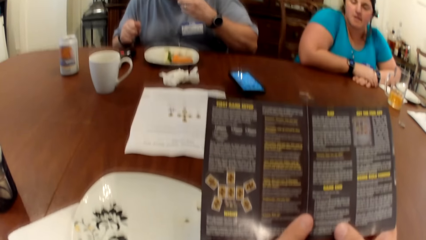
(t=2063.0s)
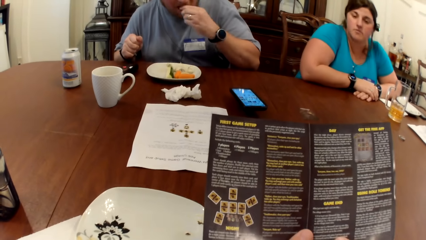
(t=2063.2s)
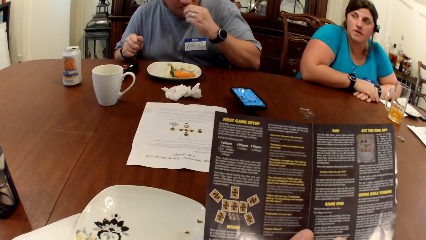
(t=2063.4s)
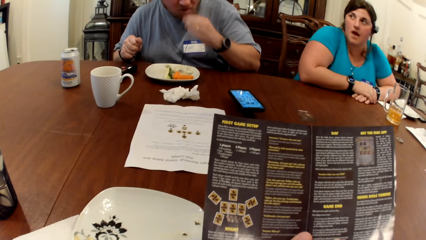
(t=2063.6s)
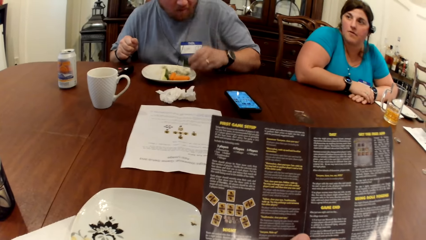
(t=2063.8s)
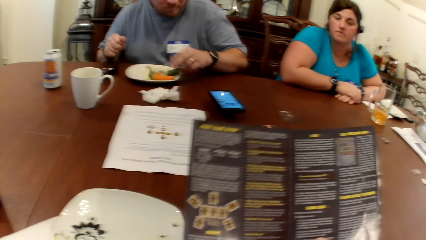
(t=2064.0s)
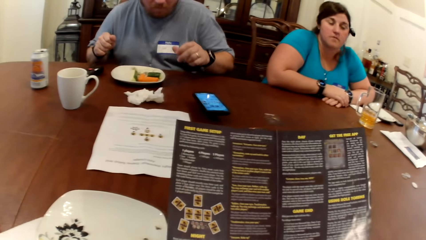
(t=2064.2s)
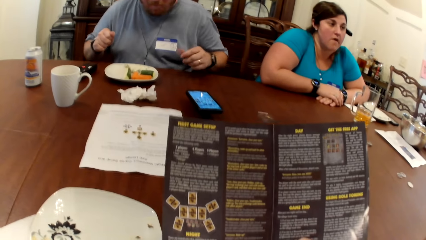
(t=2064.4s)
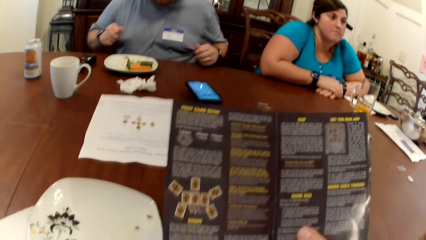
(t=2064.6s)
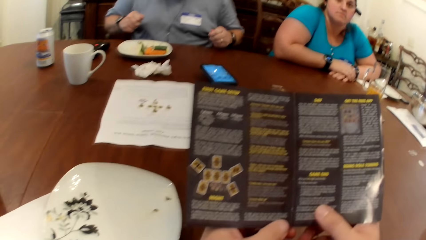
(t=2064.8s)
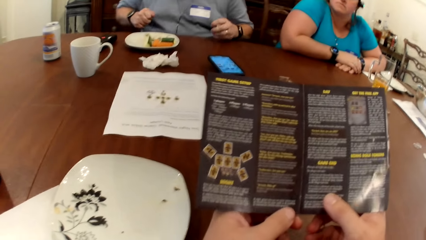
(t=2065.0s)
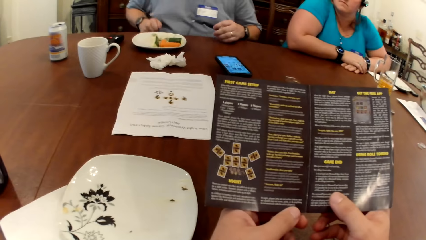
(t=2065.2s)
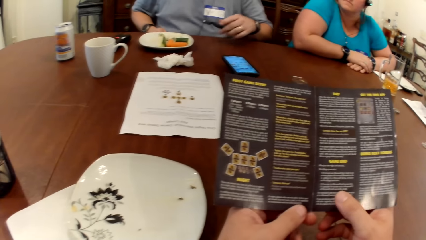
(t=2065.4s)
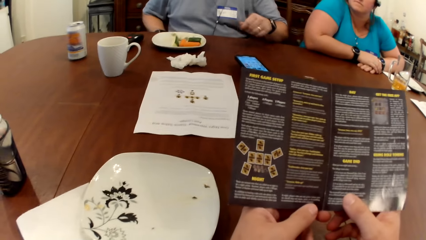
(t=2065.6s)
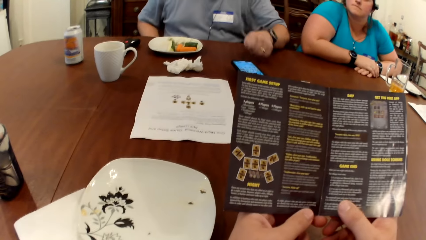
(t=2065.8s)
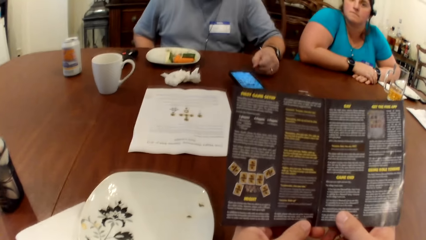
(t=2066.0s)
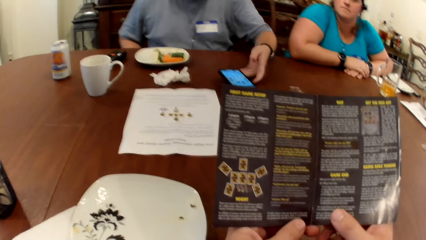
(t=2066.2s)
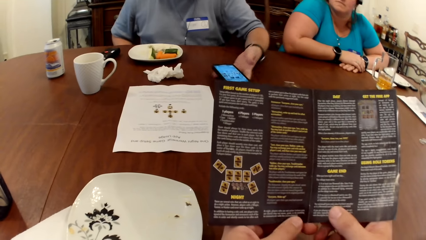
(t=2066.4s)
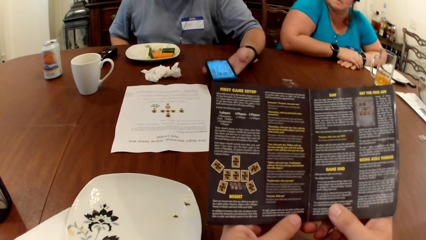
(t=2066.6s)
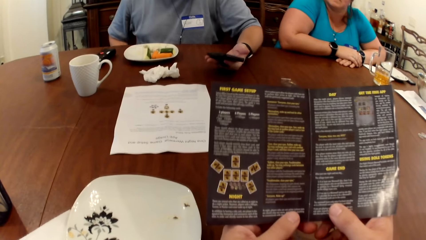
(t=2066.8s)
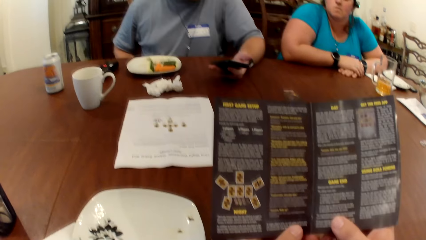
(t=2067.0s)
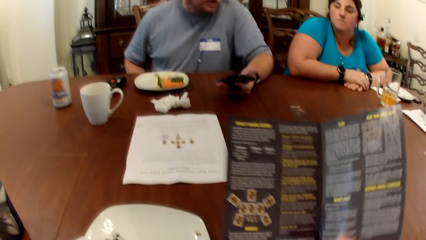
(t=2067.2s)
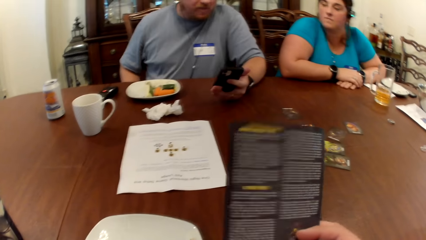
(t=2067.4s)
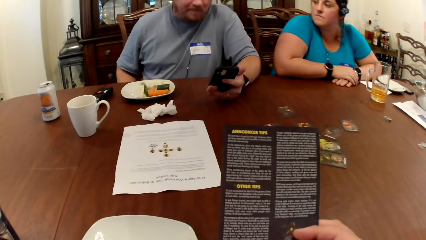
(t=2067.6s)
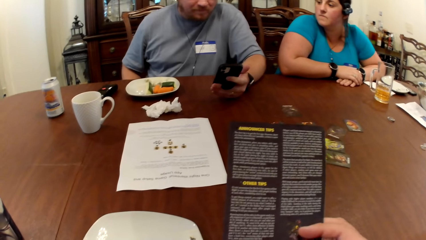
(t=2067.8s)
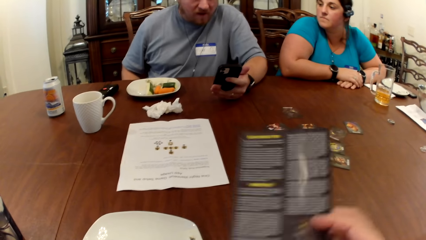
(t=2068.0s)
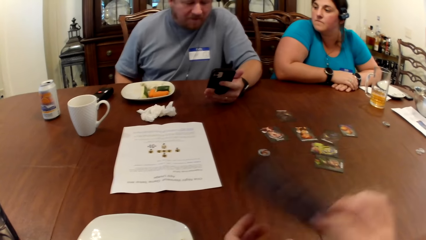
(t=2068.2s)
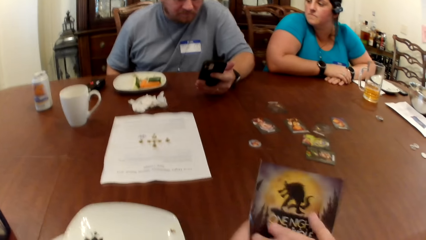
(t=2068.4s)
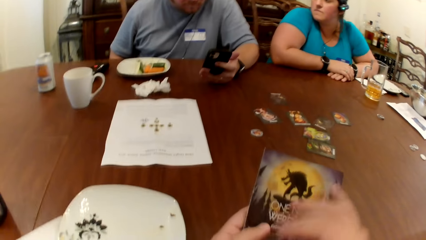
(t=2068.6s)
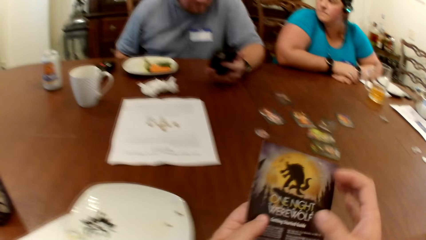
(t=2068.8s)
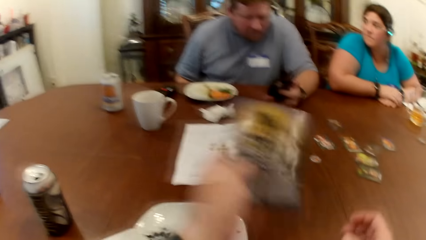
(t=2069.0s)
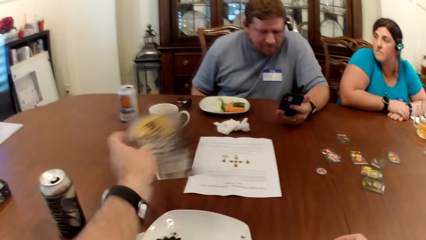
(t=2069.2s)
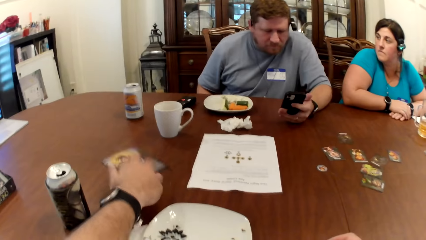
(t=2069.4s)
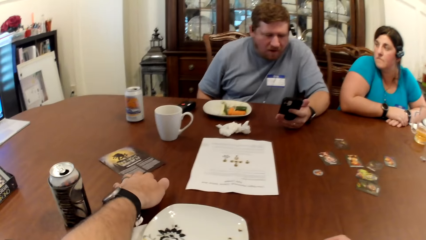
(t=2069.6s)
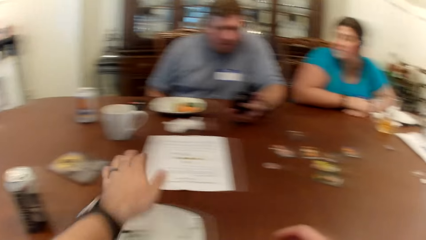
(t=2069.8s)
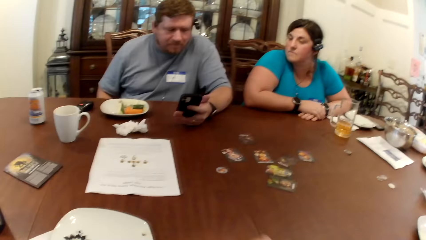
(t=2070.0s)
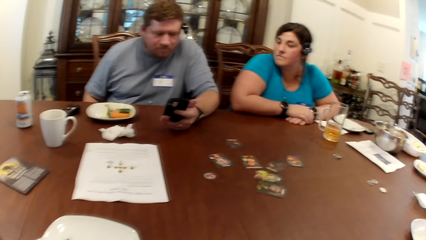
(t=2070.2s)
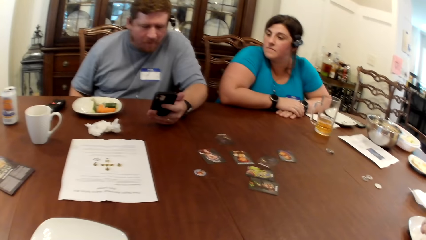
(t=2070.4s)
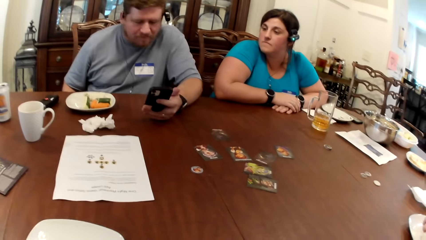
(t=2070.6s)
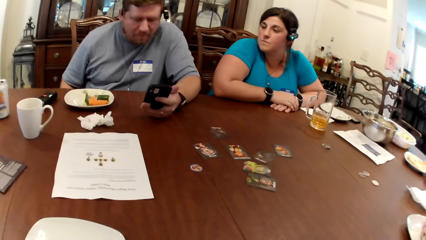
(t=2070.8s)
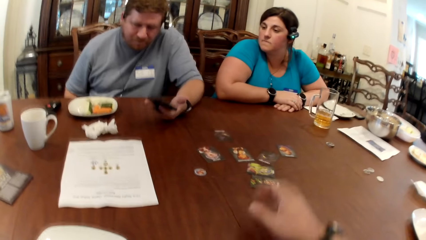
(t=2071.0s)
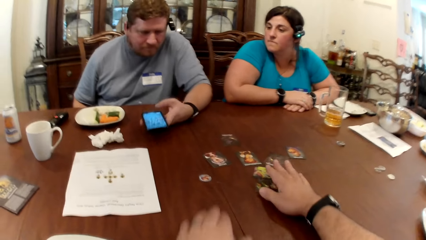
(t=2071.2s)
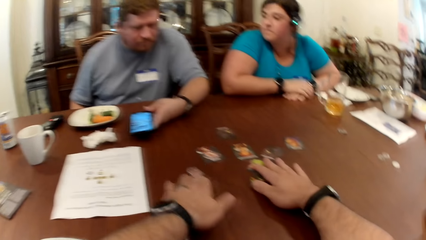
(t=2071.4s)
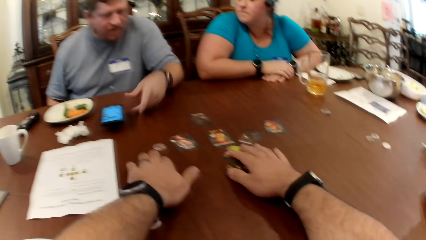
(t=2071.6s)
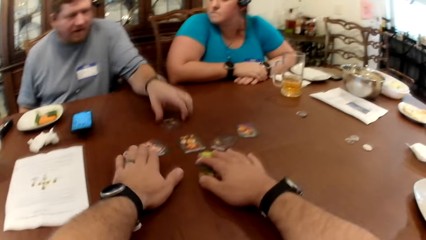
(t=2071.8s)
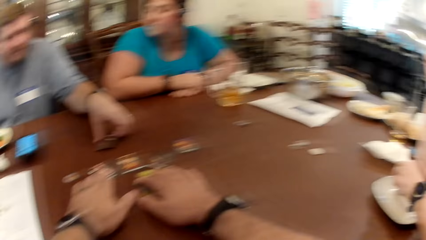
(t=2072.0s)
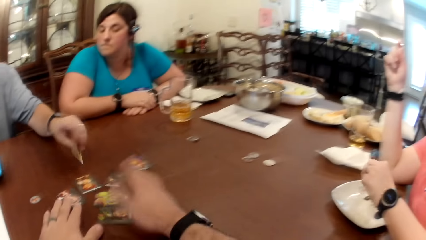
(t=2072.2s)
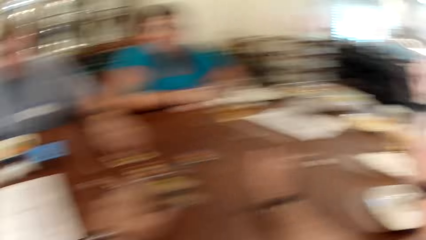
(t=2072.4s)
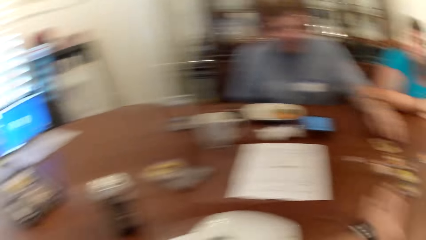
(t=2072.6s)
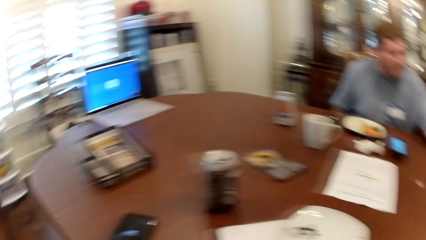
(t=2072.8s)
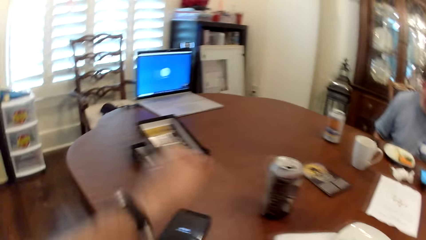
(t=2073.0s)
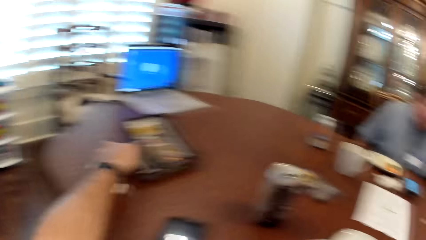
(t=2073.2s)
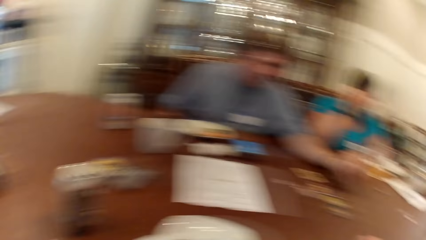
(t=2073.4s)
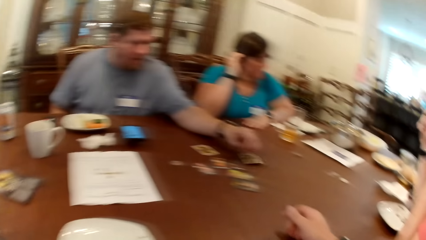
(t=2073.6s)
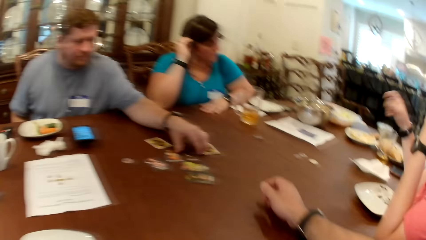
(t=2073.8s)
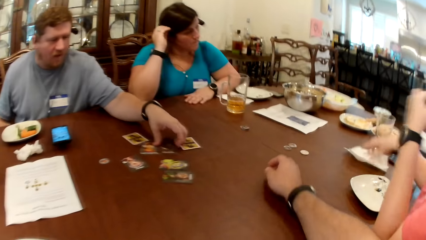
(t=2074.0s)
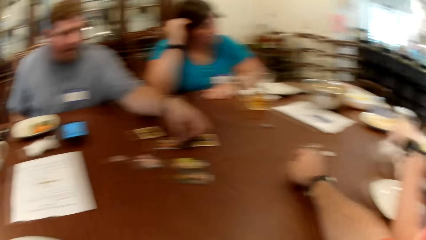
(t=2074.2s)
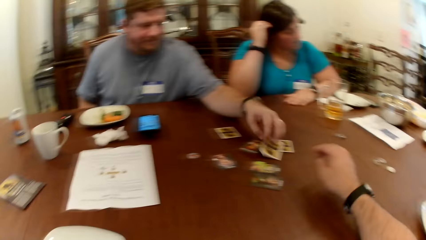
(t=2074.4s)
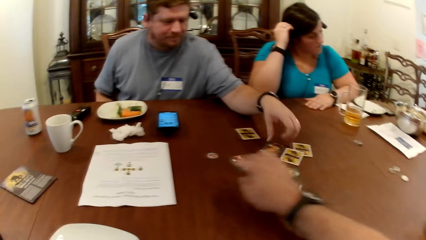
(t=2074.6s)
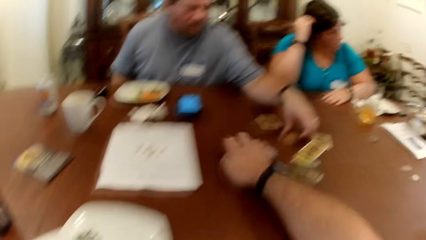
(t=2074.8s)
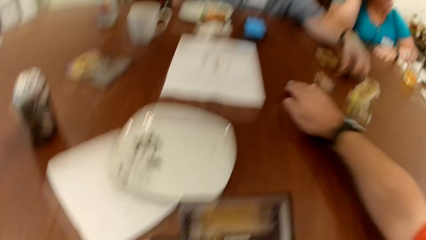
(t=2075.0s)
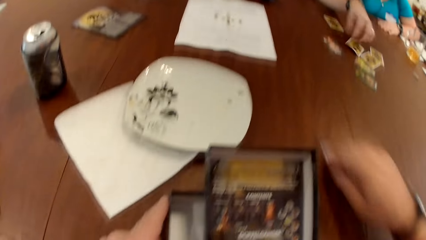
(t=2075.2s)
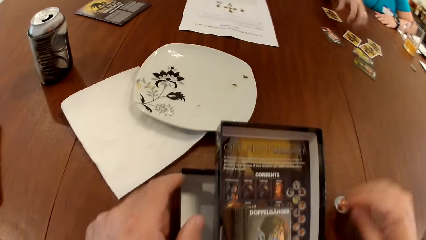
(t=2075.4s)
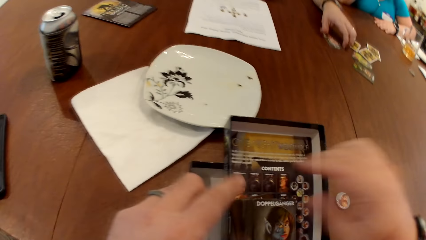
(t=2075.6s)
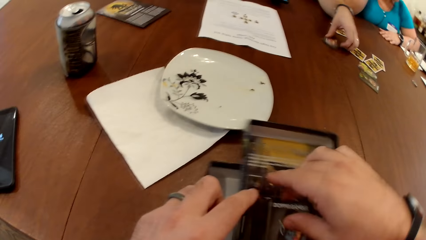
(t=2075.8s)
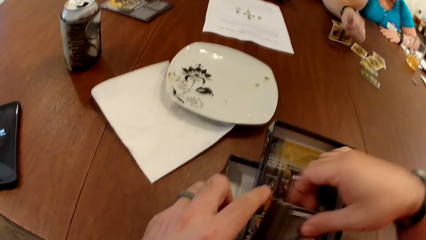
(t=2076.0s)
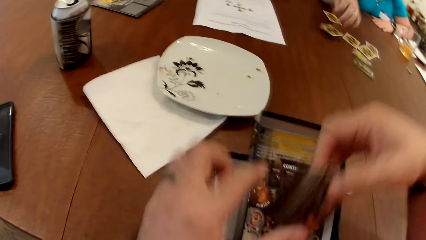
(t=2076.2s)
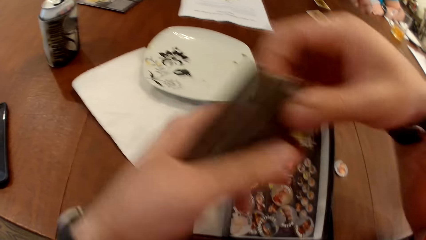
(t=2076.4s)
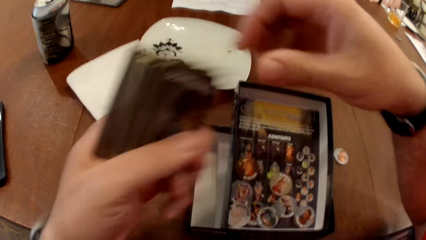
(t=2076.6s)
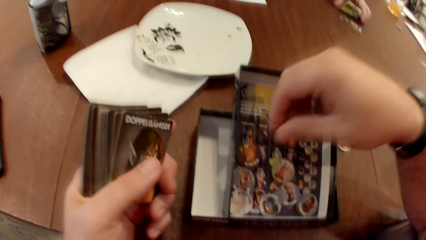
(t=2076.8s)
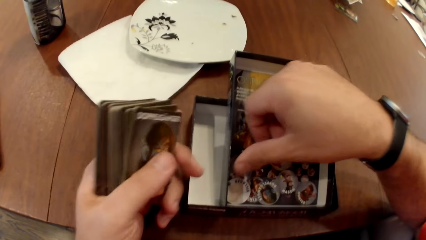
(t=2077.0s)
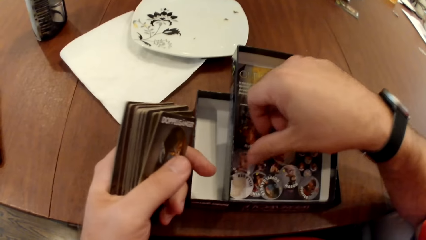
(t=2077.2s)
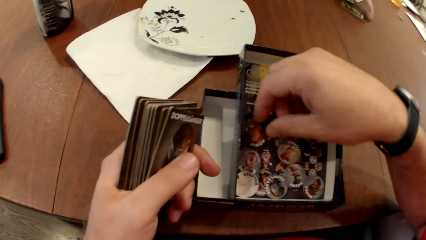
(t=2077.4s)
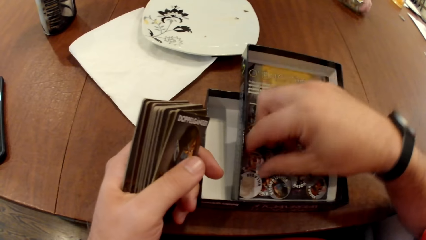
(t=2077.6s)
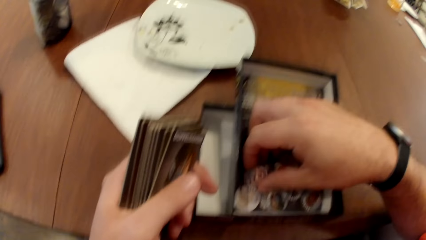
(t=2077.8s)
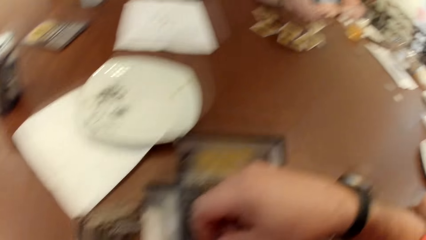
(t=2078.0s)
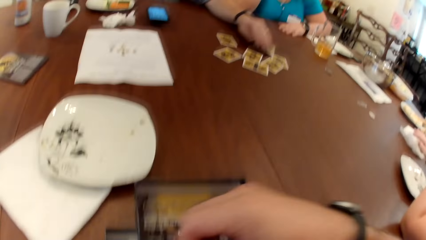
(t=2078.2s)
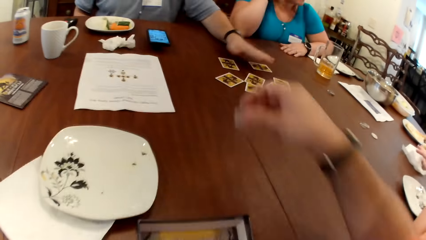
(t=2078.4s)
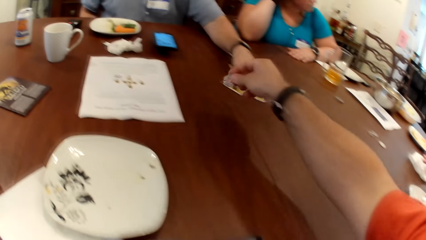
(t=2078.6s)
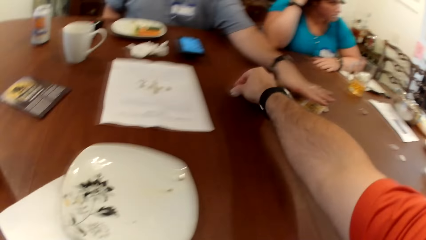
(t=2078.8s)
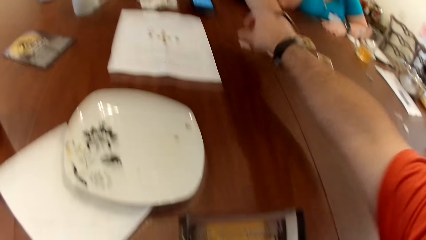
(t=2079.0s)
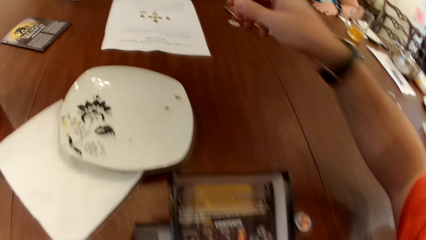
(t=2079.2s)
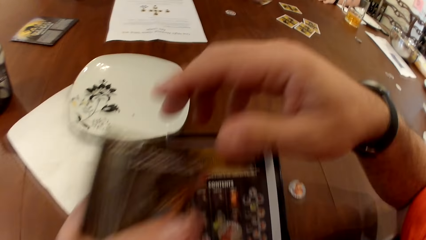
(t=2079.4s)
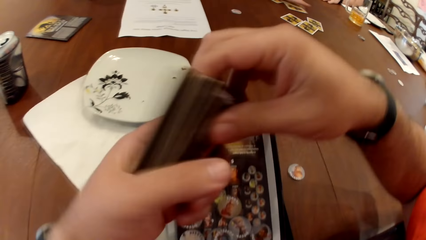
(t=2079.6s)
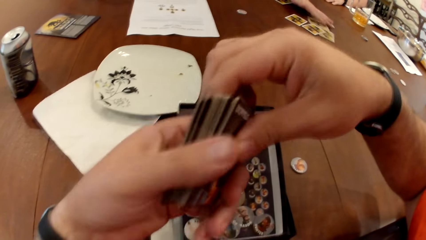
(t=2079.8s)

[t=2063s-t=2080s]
A man eats from the zucchini in his left hand. He places the zucchini in his left hand on his plate. He picks his phone from the table with his right hand. The camera wearer closes the game manual with both hands. He overturns the paper. He places the game manual in his left hand on the table. The man places his phone in his left hand on the table. The camera wearer places his right hand on a set of cards on the table, and moves a game token on the table with his left hand. He touches the cards. The man flips a card on the table with his left hand. The camera wearer touches the card game box on the table with his left hand. He takes the box. A woman places her right hand on her head. The man flips a card on the table with his left hand, and again. Another woman picks a napkin on the table with her right hand. The man flips a card on the table with his left hand. The camera wearer moves a token on the table with his right hand. The man flips a card on the table with his left hand. The camera wearer picks the deck of cards in the card game box with his right hand. He passes the deck of cards in his right hand to his left hand. The man picks a card on the table with his left hand. The camera wearer picks a game token from the card game box with his right hand. The man places the card on the table with his left hand. The camera wearer places the game token in his right hand on the table. He holds the deck of cards with both hands.
